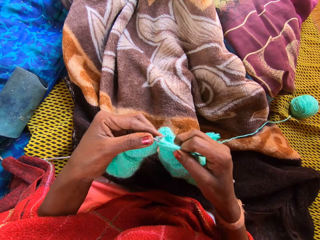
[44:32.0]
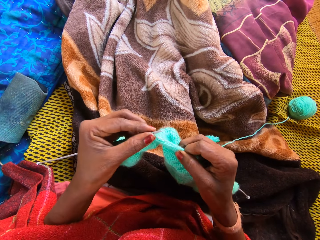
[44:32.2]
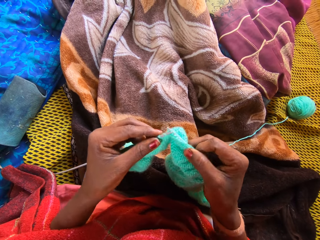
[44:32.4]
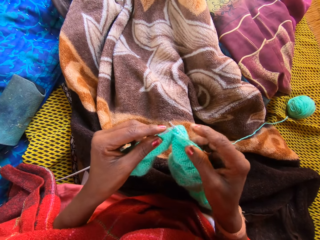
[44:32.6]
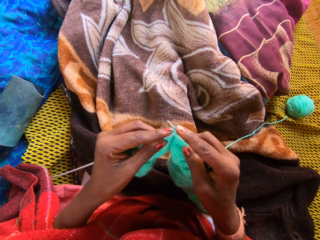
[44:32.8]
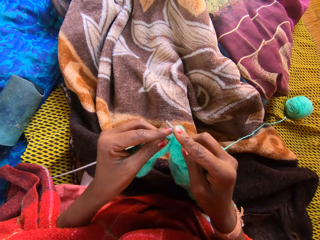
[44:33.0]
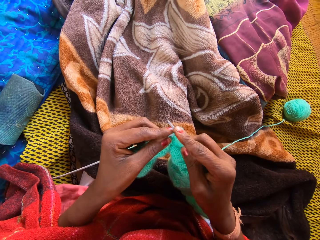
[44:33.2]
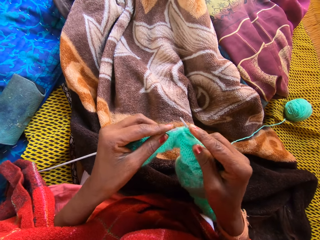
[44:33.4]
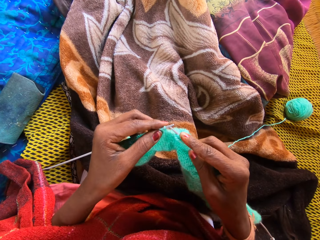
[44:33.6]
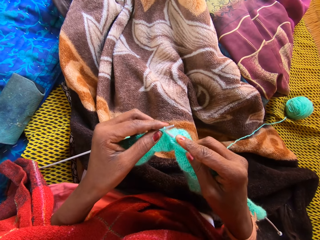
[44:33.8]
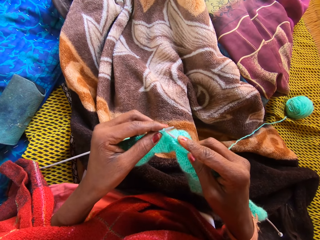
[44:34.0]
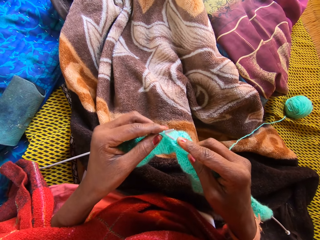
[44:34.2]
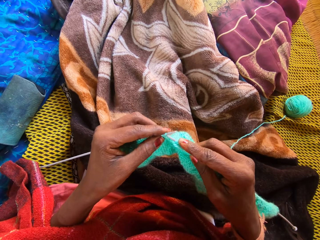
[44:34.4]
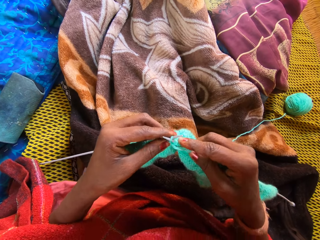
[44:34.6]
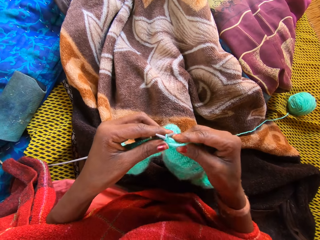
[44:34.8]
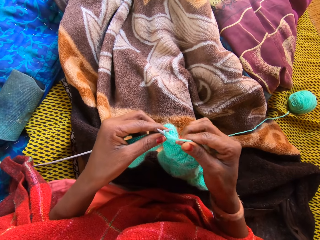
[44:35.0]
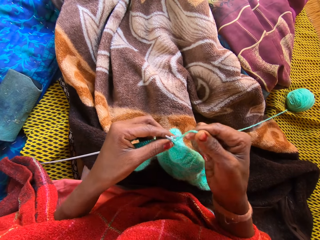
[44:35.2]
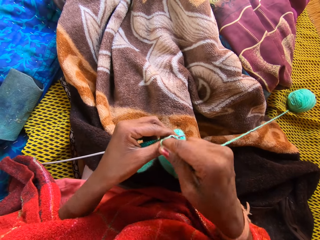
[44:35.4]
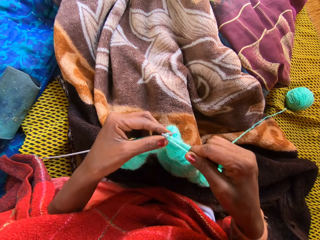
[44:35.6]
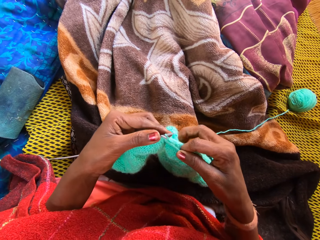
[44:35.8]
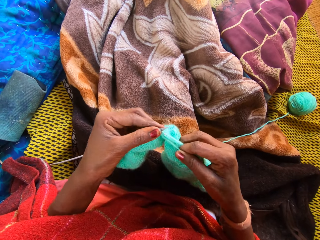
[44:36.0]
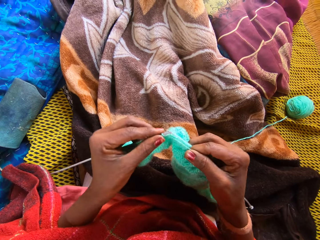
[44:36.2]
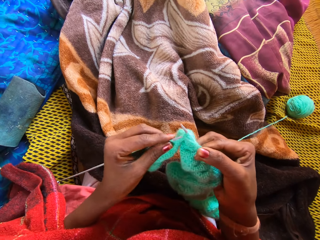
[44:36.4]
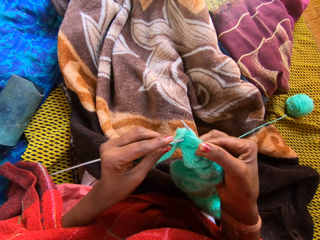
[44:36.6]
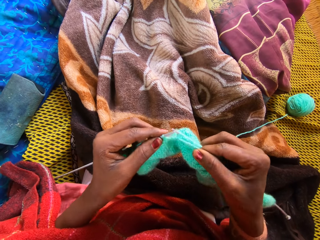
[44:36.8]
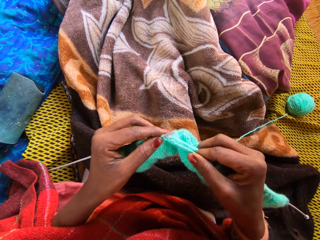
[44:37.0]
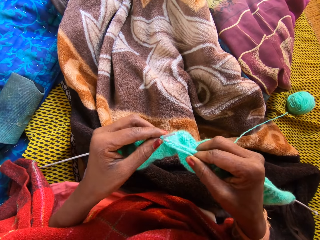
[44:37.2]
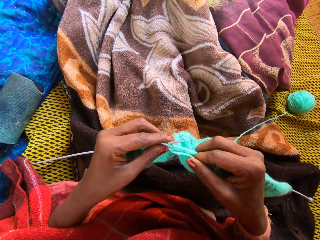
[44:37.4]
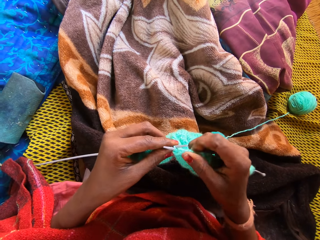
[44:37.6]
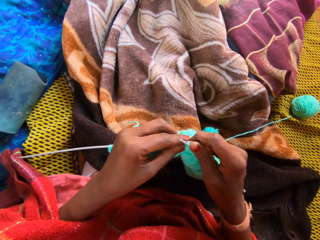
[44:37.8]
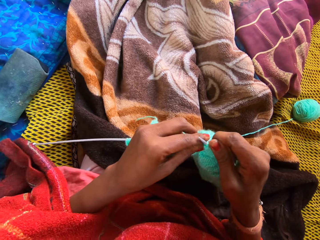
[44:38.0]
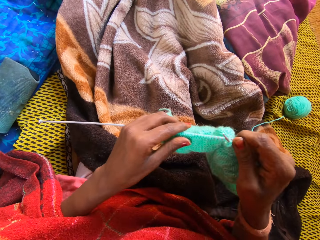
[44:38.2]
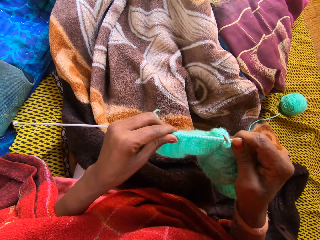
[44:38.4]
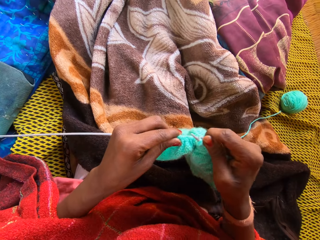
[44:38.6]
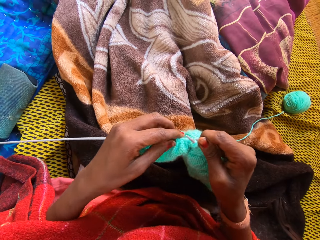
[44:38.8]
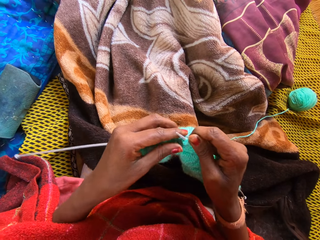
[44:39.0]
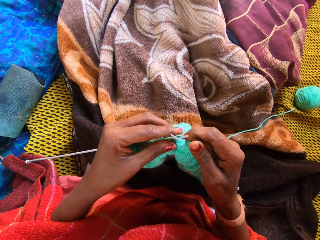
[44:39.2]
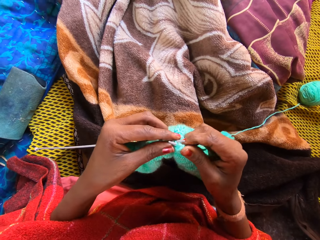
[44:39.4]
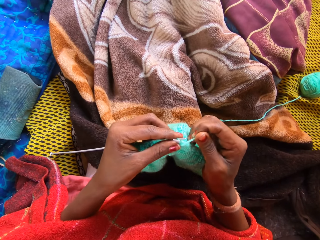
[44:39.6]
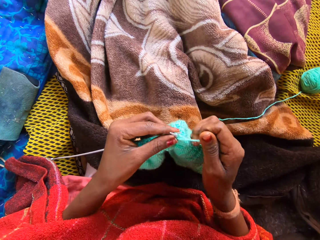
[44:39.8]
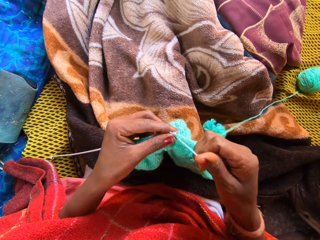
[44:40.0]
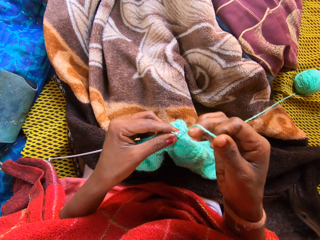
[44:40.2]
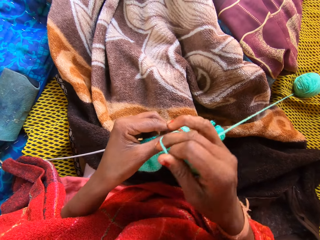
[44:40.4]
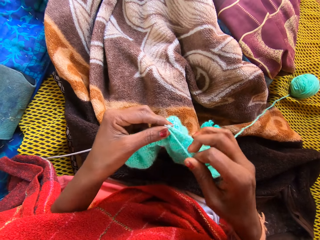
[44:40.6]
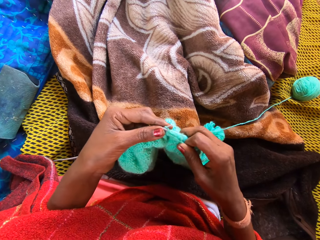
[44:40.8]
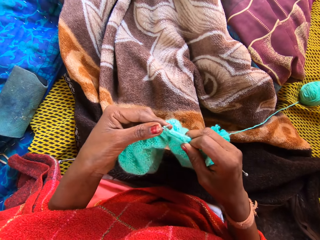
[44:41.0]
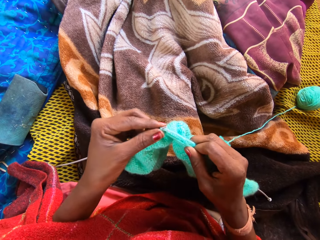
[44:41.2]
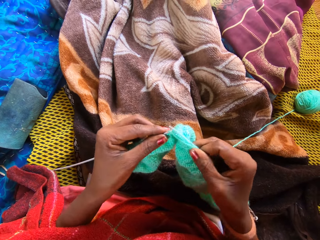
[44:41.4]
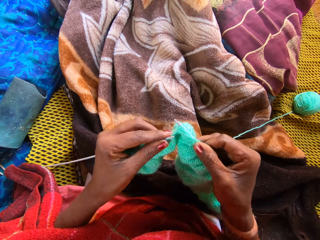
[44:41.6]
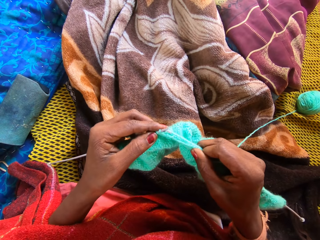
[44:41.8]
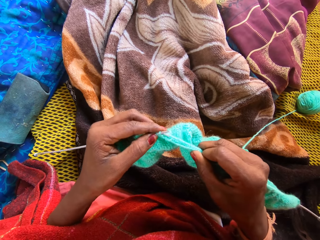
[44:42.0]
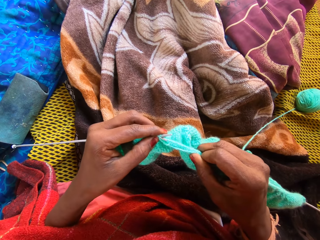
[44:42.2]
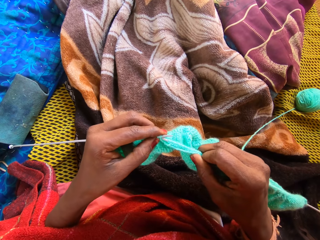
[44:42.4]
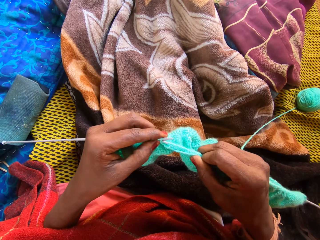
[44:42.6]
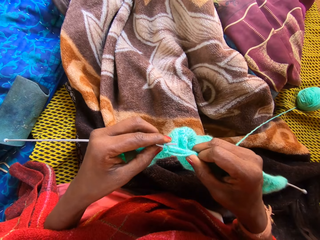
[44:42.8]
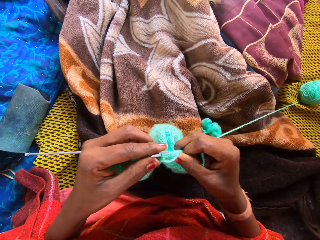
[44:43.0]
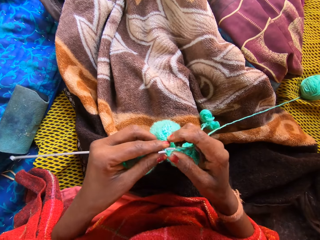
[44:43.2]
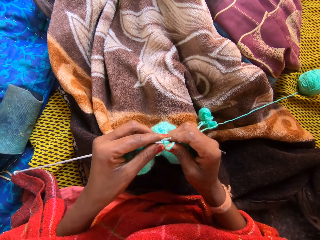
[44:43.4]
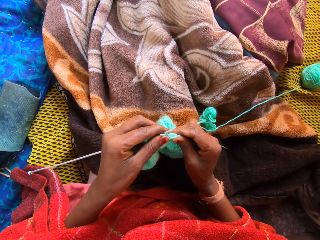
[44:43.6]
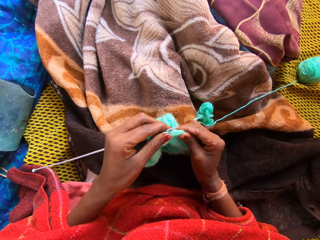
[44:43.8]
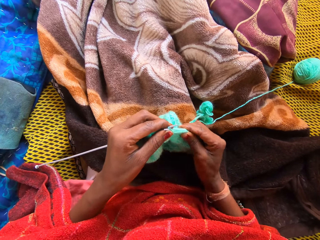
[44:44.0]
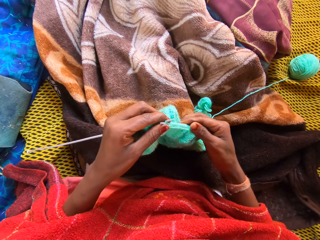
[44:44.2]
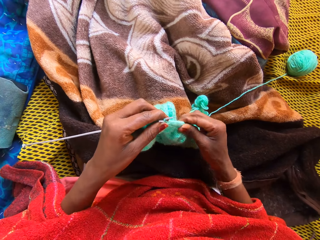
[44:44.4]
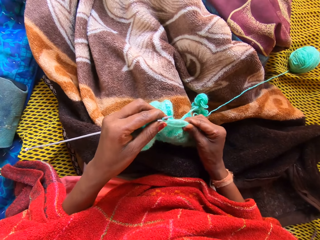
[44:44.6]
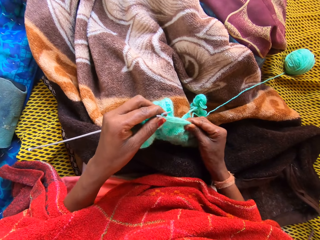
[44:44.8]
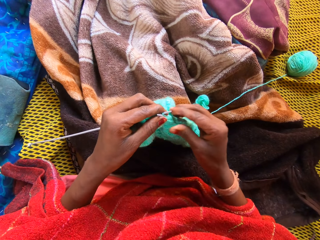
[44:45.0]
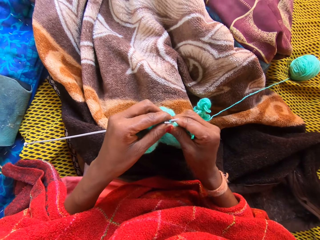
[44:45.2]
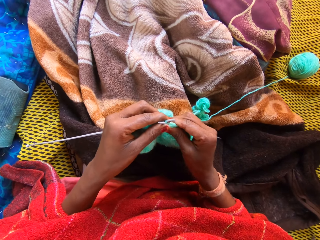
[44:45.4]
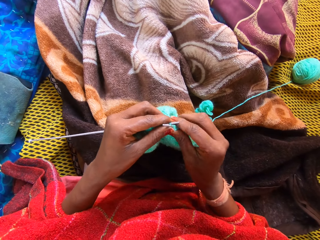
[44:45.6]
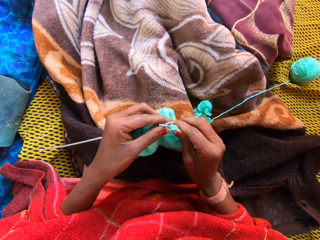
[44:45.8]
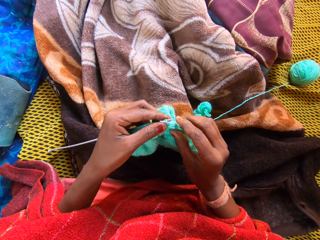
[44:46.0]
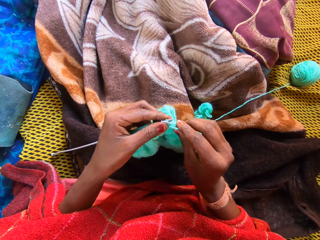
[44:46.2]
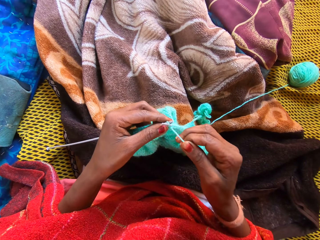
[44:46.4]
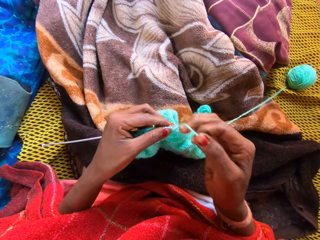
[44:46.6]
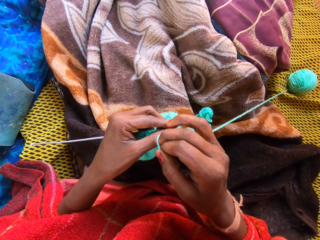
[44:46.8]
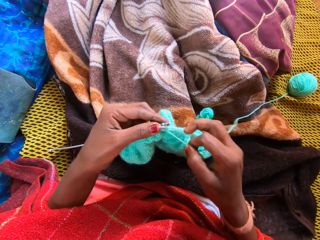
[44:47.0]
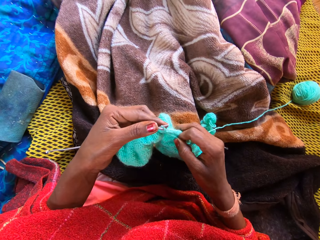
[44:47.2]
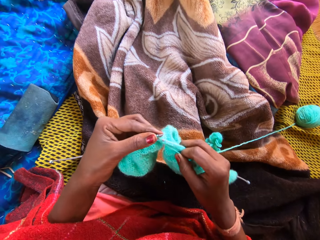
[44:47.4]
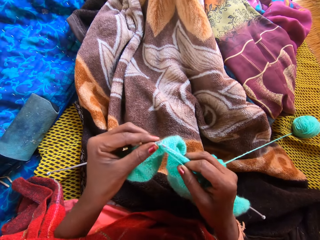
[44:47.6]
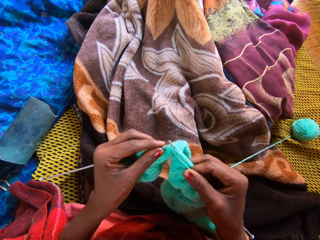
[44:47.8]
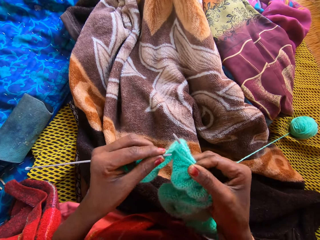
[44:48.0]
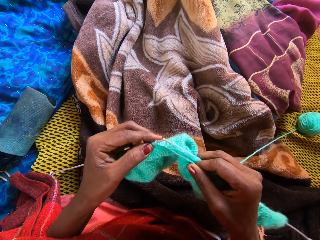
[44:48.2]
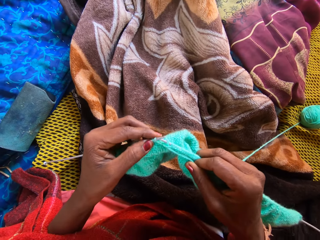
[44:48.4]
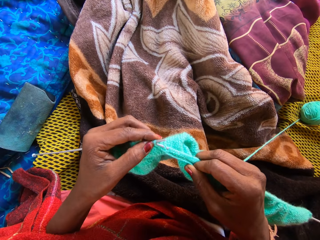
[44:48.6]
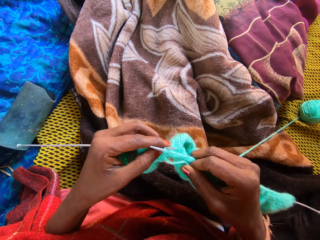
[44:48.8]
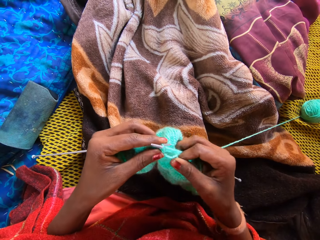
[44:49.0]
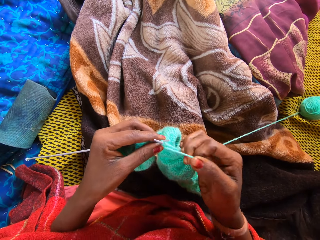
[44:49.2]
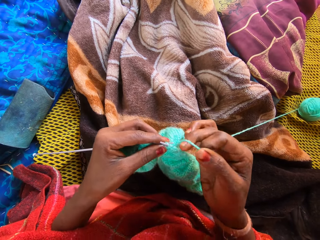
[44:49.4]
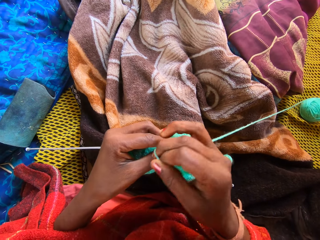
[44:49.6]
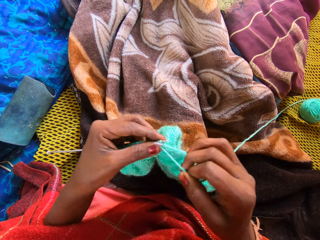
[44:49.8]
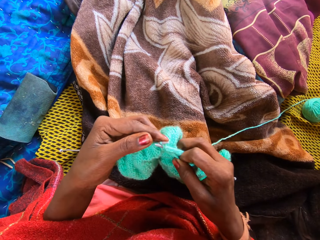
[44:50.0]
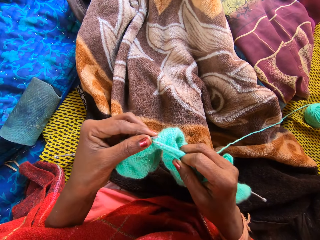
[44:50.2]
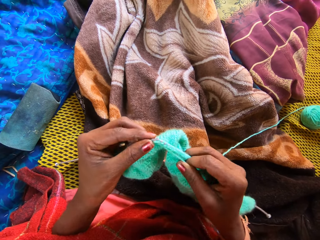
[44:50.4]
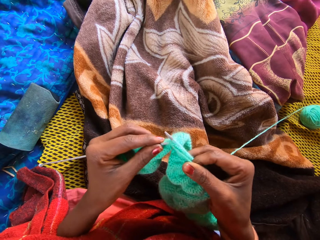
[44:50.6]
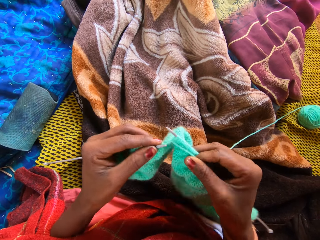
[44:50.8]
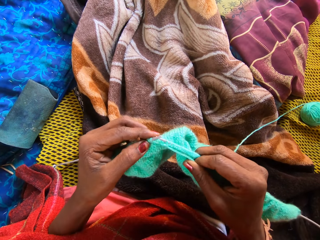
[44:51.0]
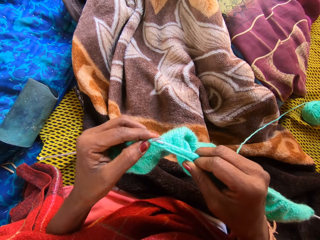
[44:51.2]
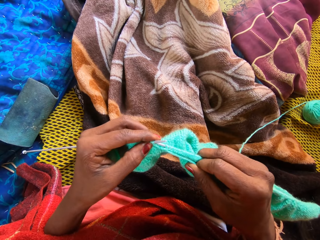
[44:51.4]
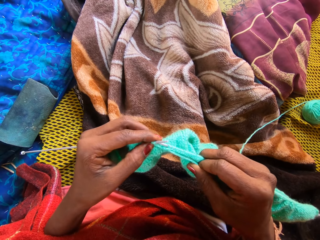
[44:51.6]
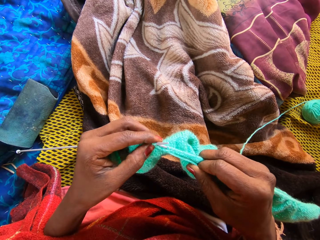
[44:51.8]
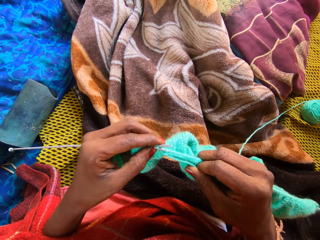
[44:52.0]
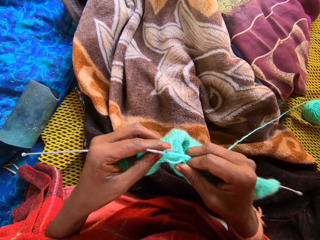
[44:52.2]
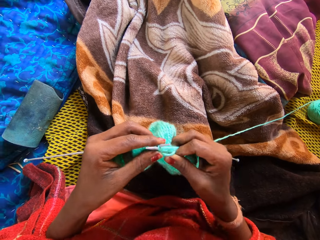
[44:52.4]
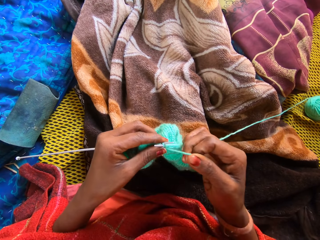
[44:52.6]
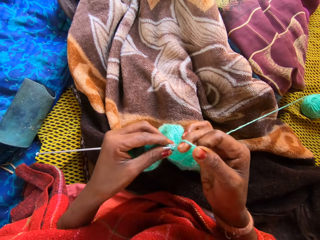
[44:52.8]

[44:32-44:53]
The camera wearer adjusts the yarn with her left hand. She holds a part of the yarn with her right hand. She stretches the fabric. She knits the yarn with knitting pins in her hands. She adjusts the yarn with her right hand. She holds a part of the yarn with her left hand. She stretches the fabric. She knits the yarn with knitting pins in her hands.
